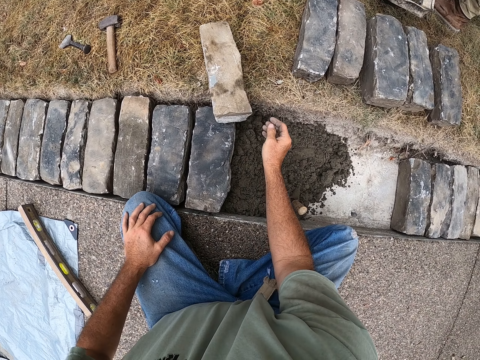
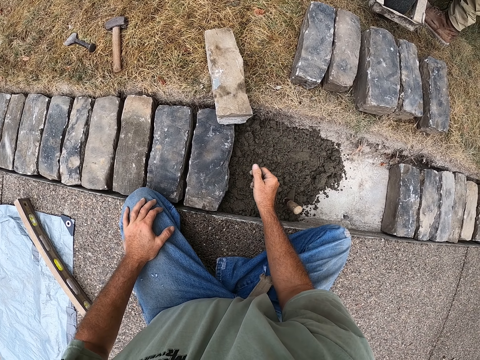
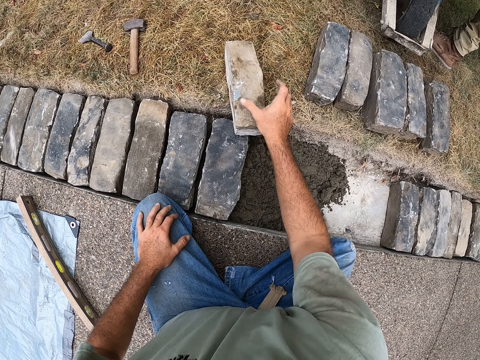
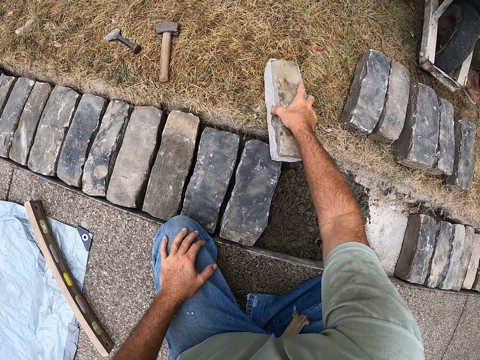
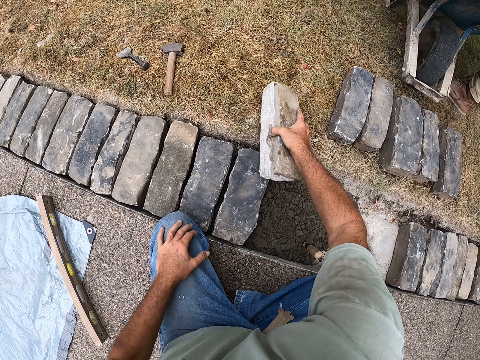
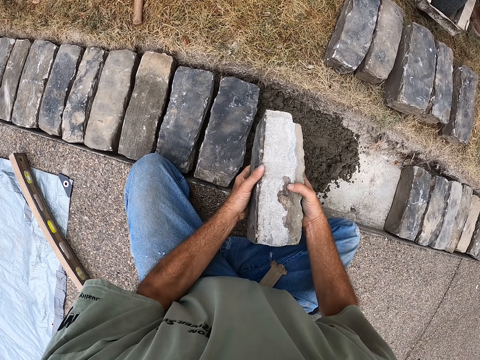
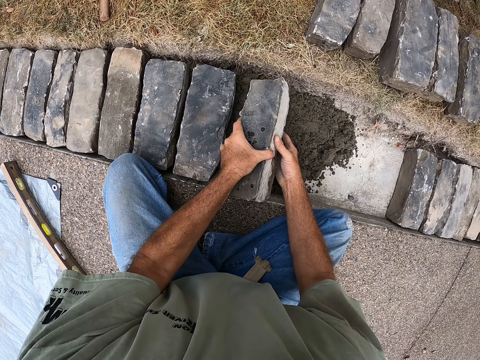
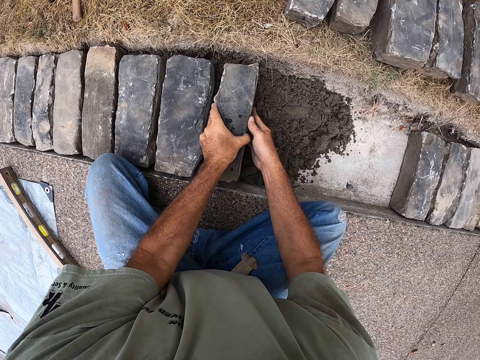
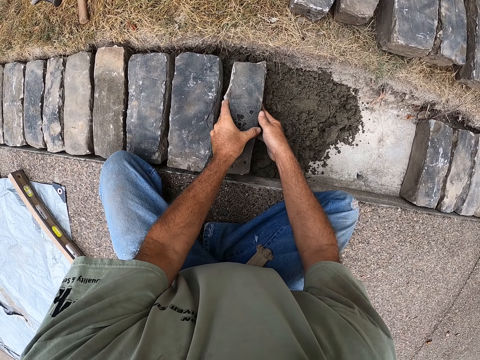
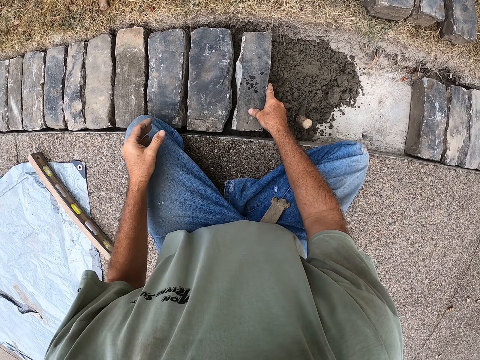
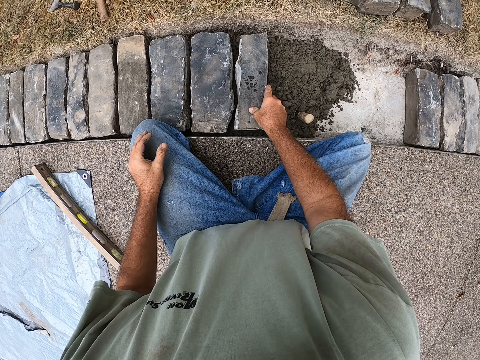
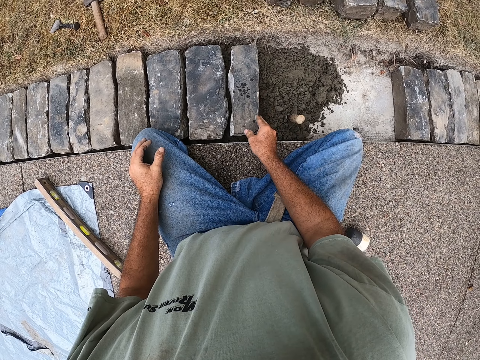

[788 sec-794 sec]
The camera wearer puts the bricks in the hole.

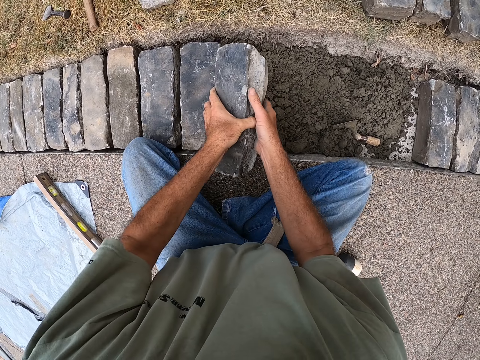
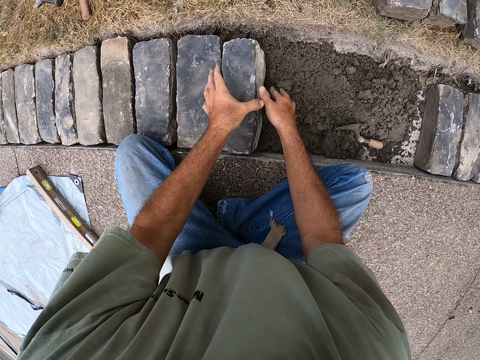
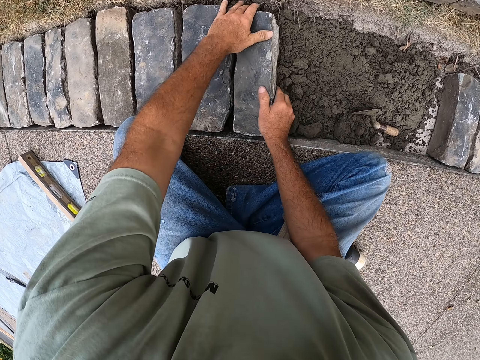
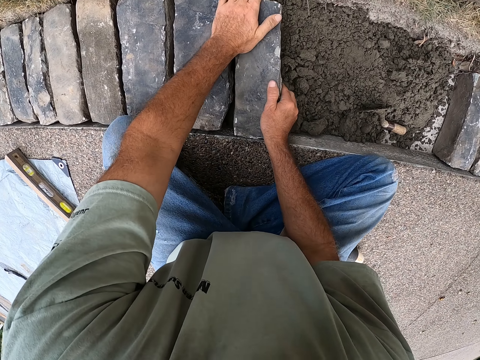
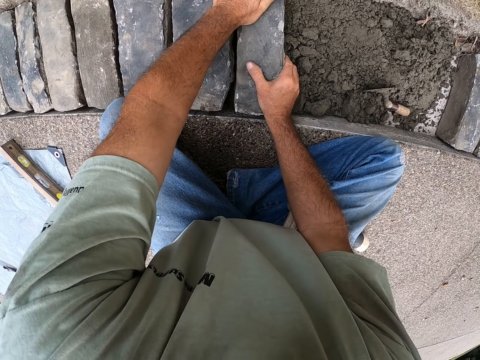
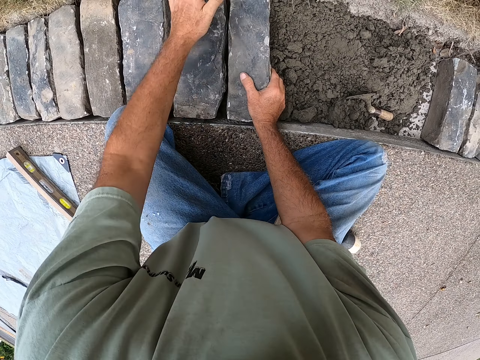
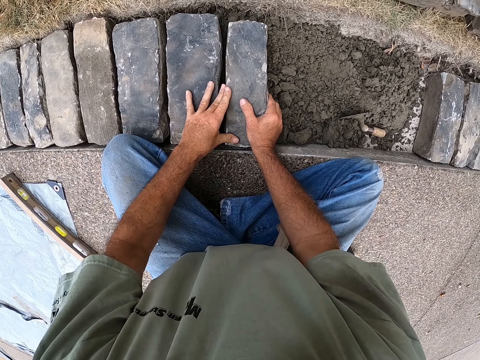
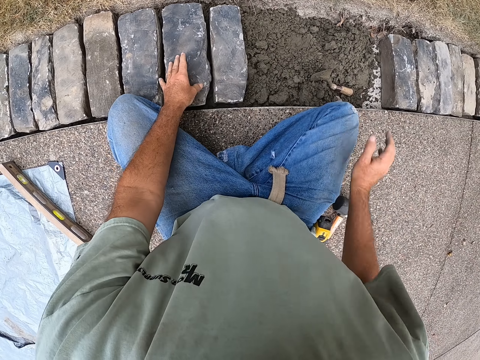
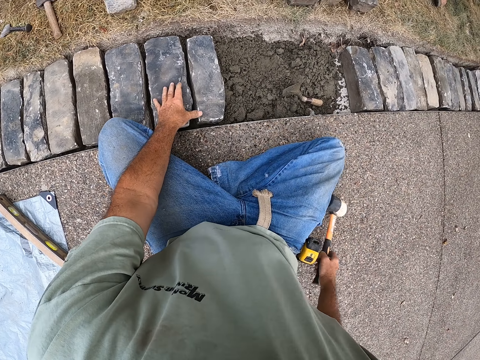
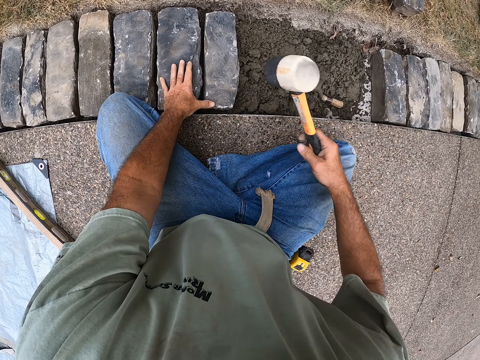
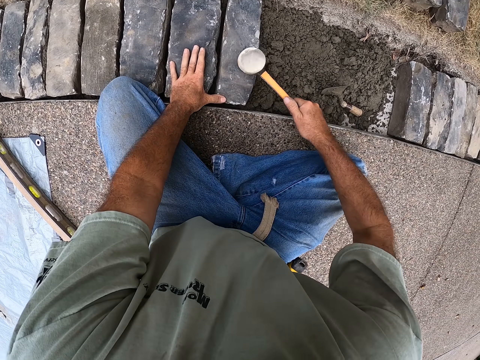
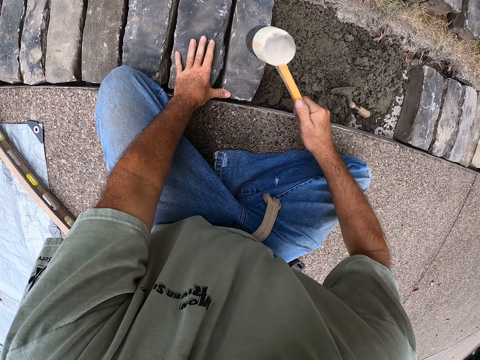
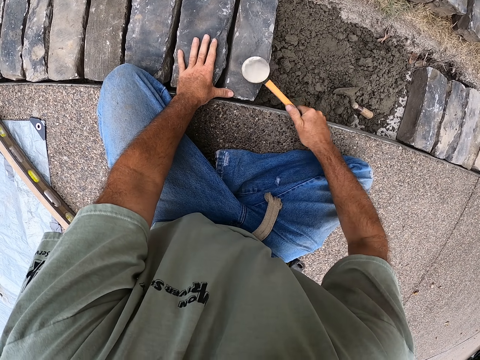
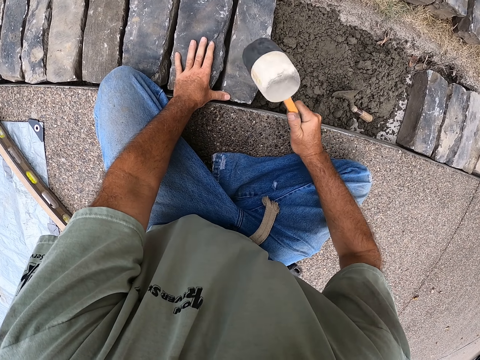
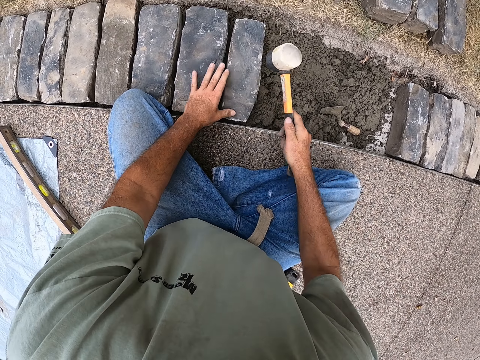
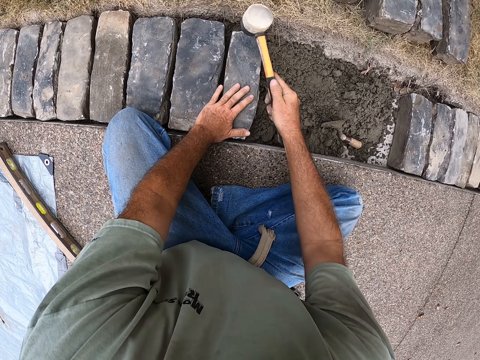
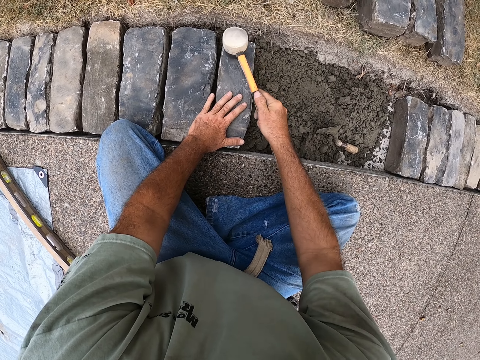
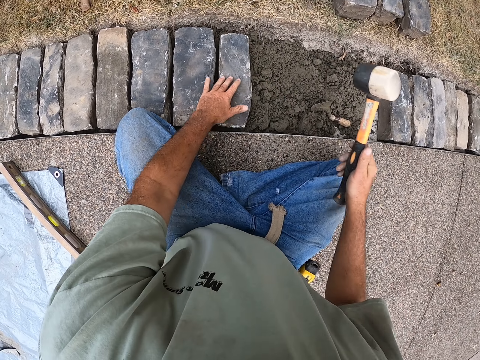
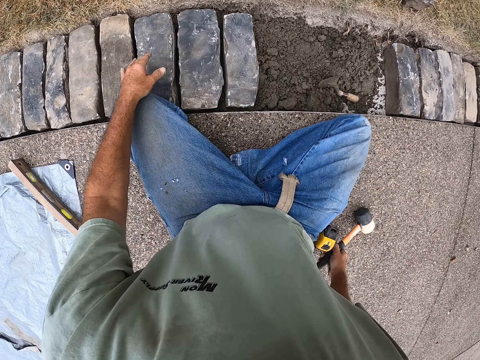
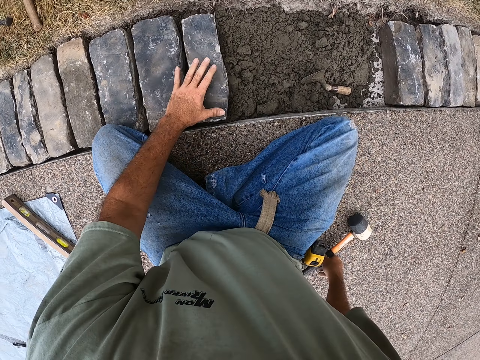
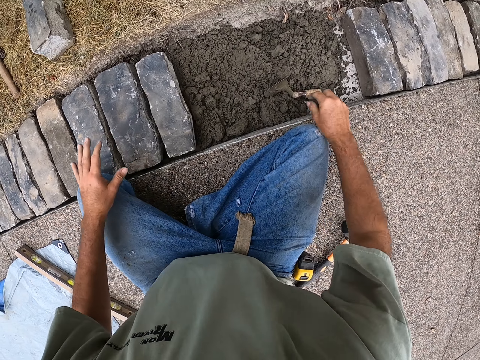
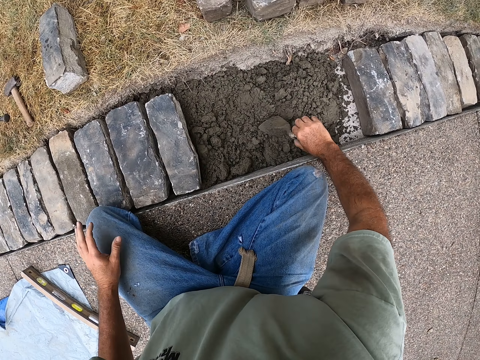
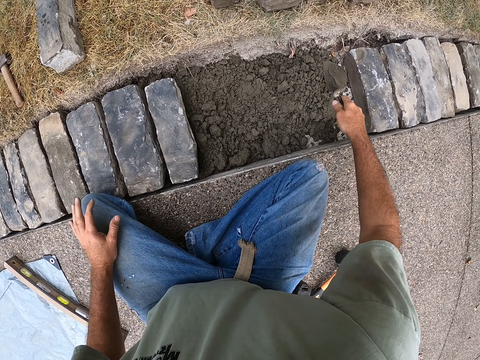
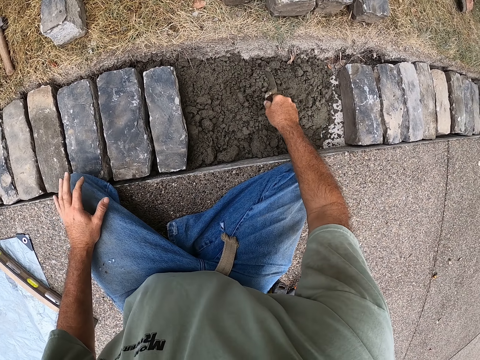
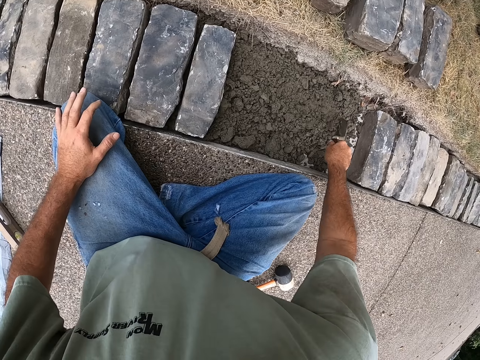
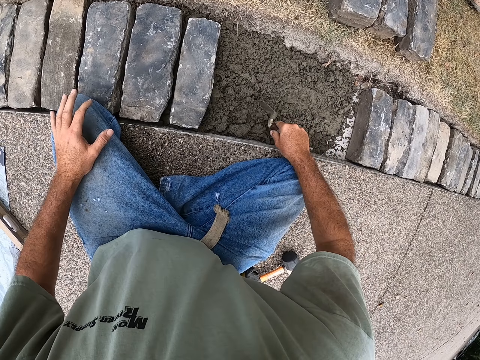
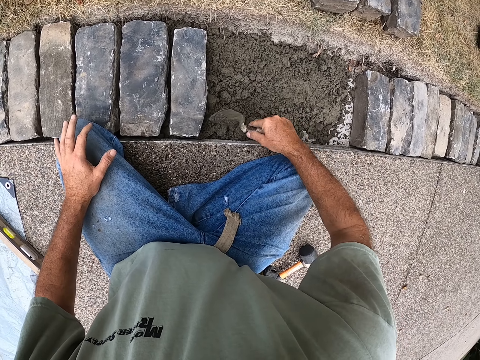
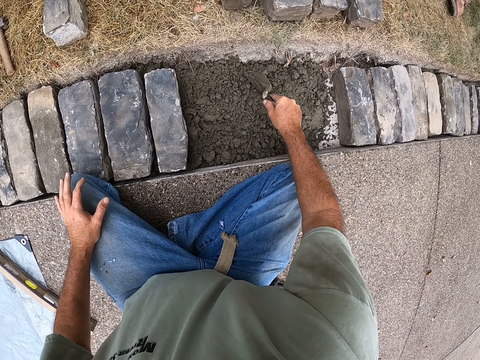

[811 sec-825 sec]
The camera wearer puts the bricks in the hole. They take the mallet from the ground and hit the bricks with the mallet. They put the mallet on the ground. They spread sand with the brick trowel.

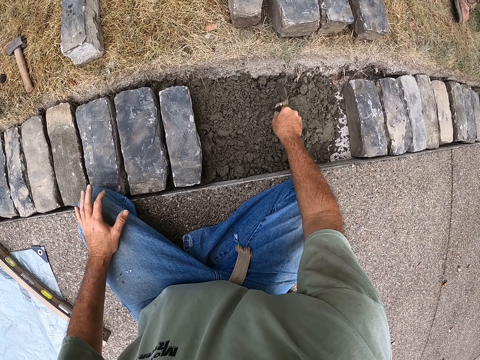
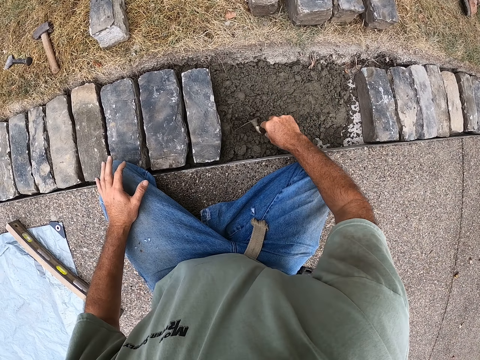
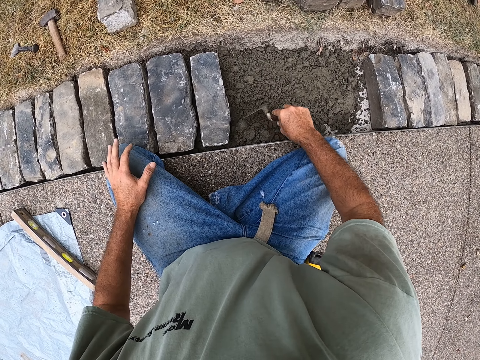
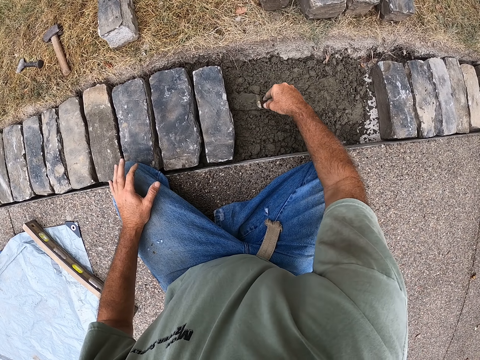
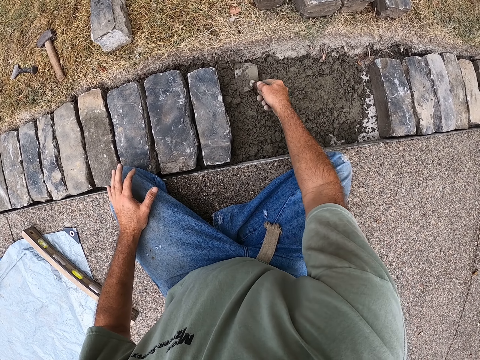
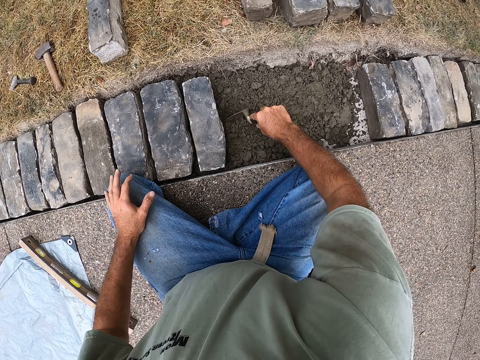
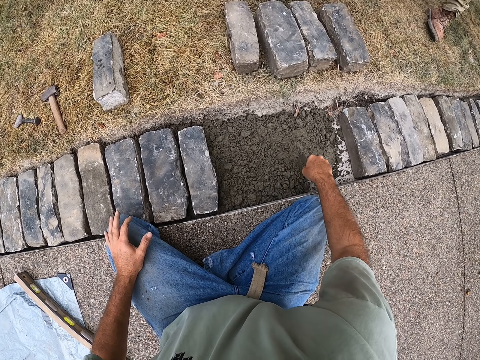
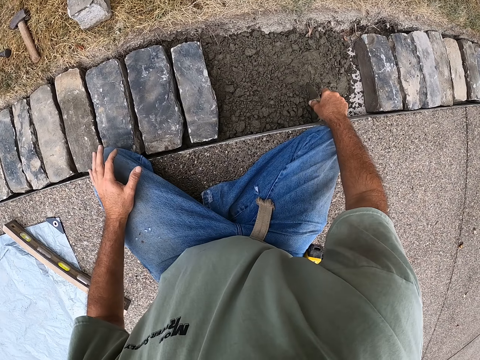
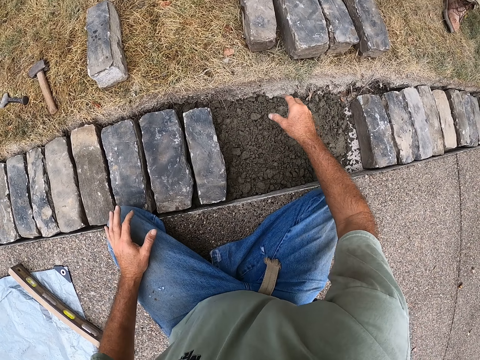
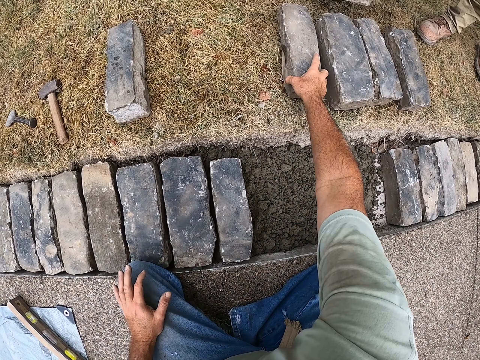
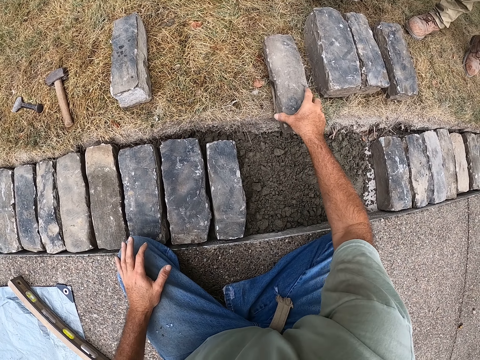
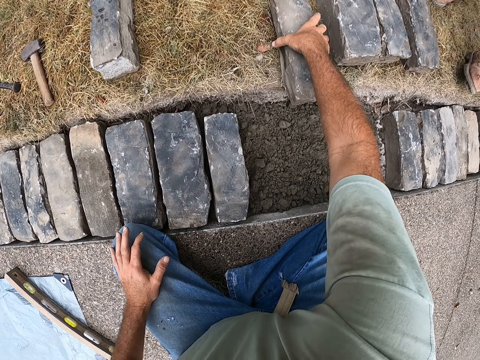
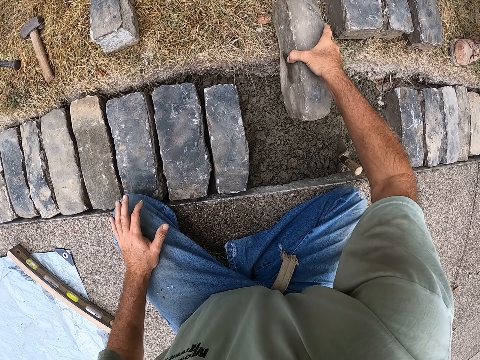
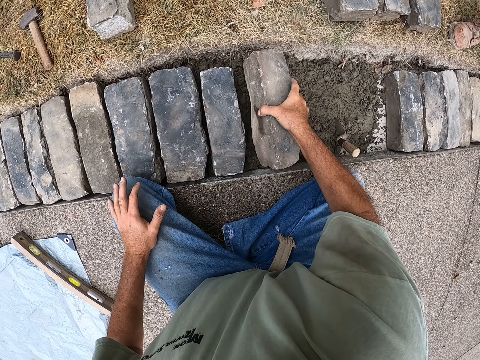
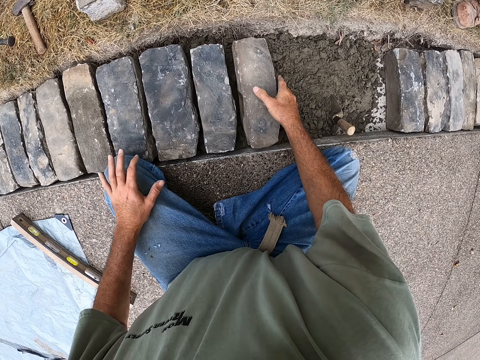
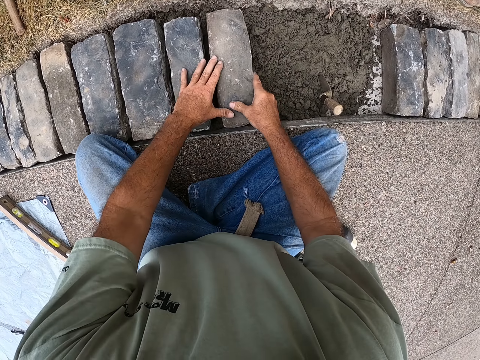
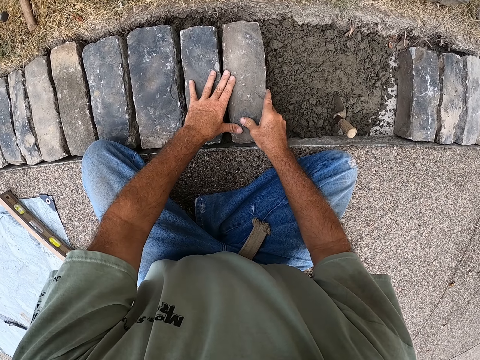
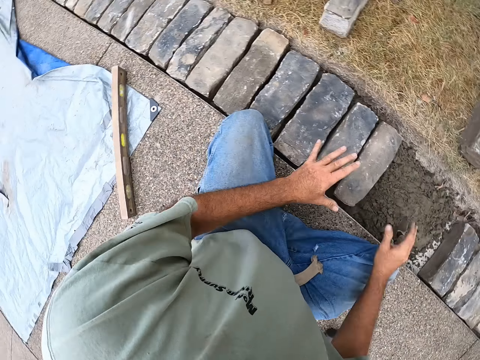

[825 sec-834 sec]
The camera wearer separates sandy soil by the spade or trowel. They put the trowel on the ground. They pick a brick from the ground and put the brick in the hole. They touch a stone.
